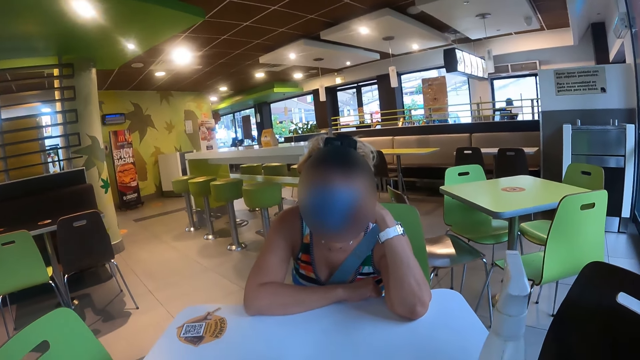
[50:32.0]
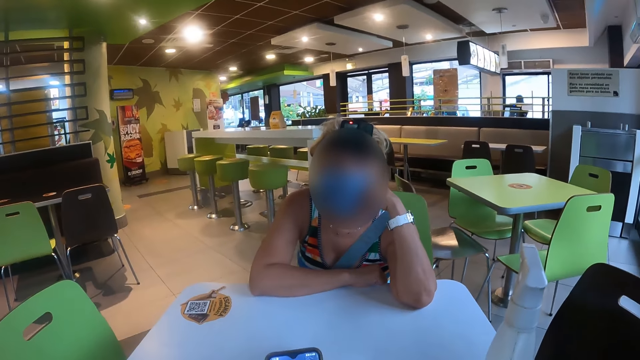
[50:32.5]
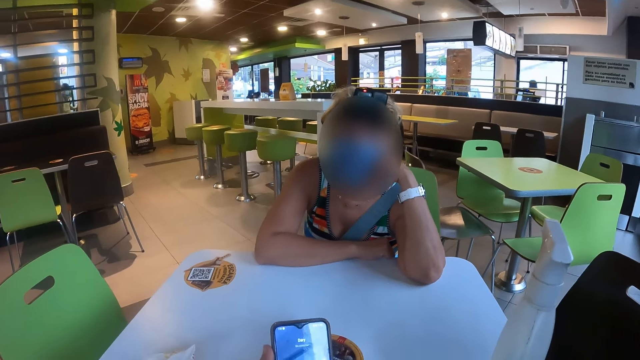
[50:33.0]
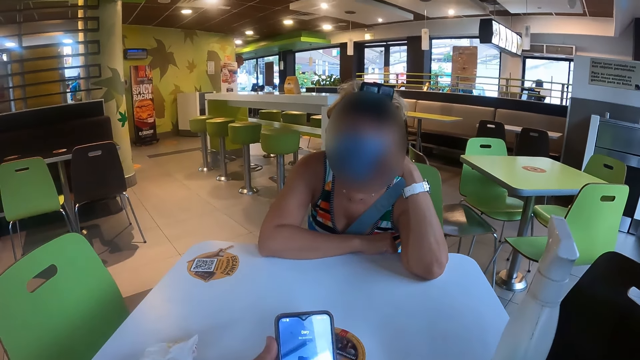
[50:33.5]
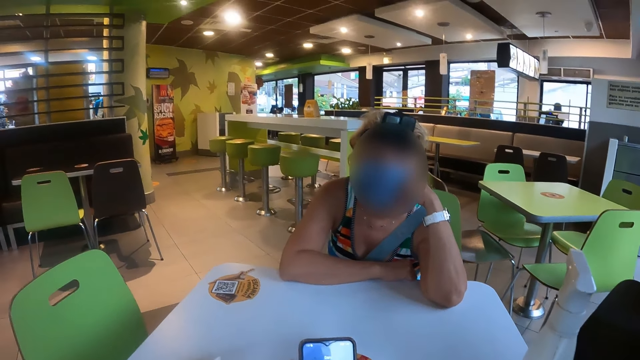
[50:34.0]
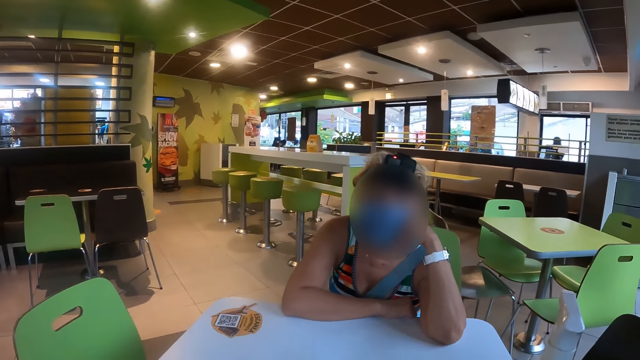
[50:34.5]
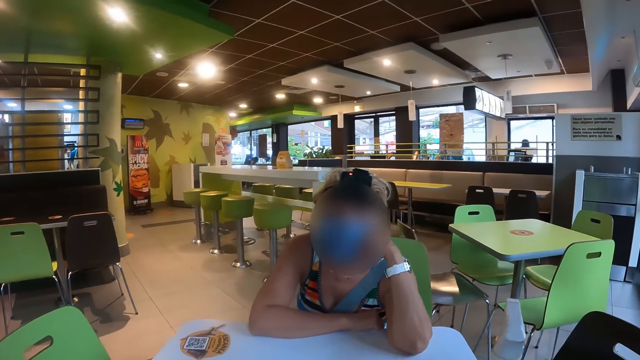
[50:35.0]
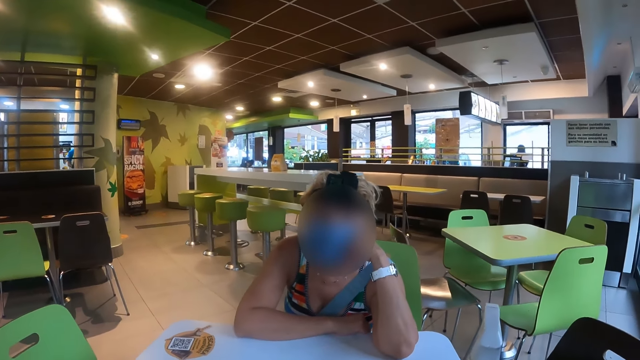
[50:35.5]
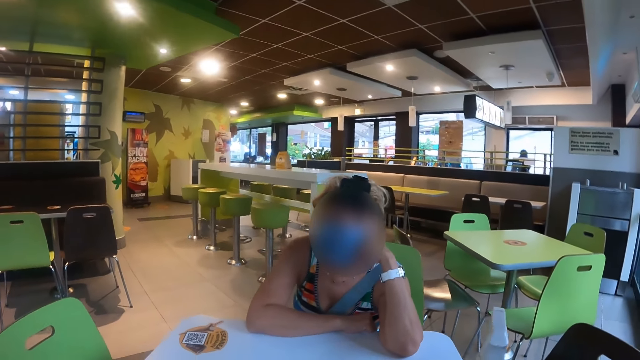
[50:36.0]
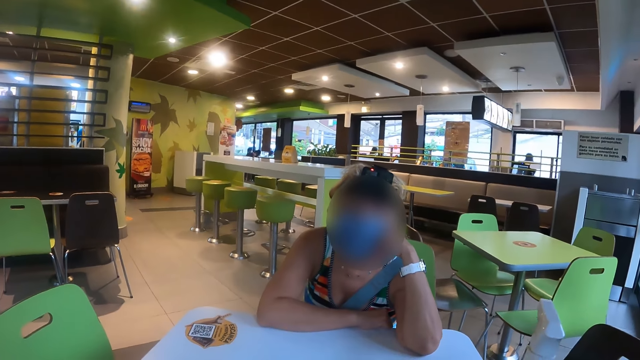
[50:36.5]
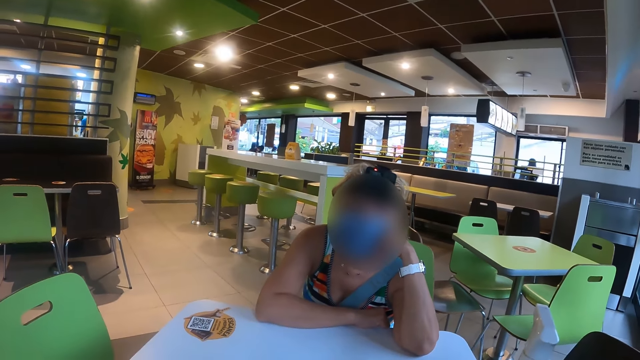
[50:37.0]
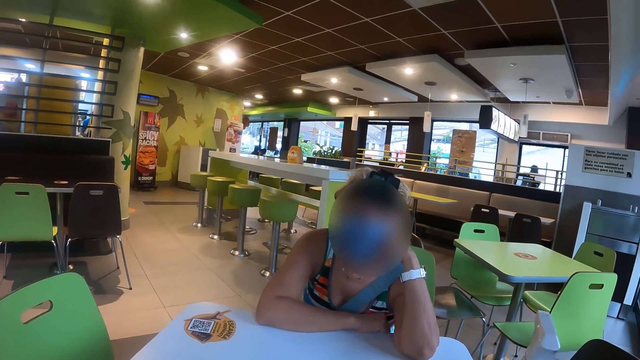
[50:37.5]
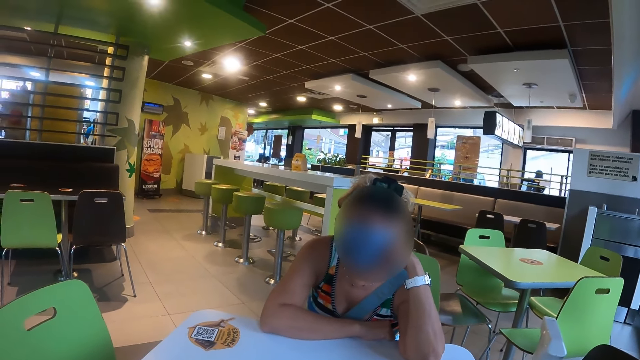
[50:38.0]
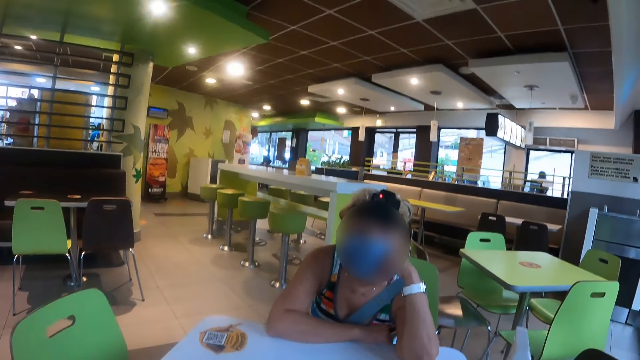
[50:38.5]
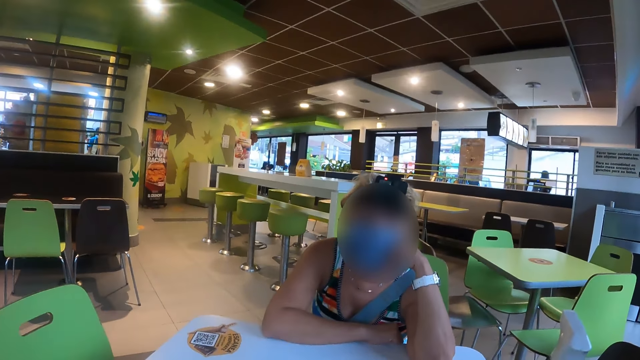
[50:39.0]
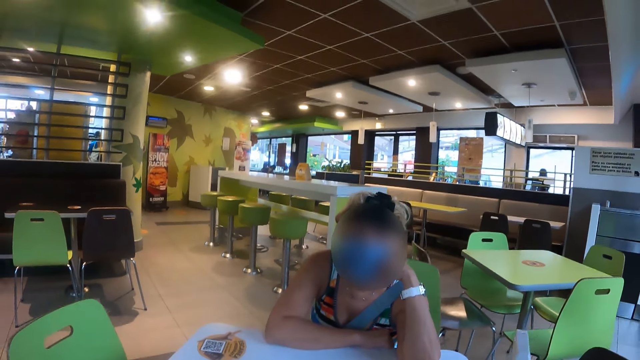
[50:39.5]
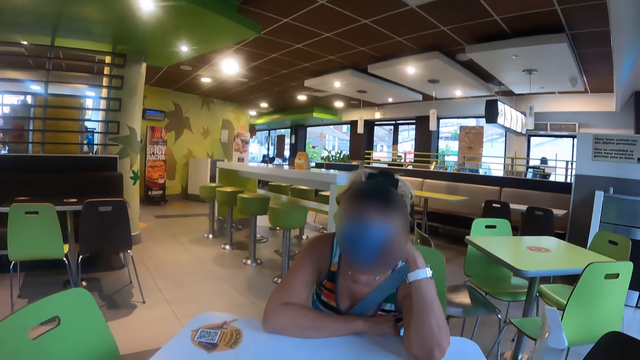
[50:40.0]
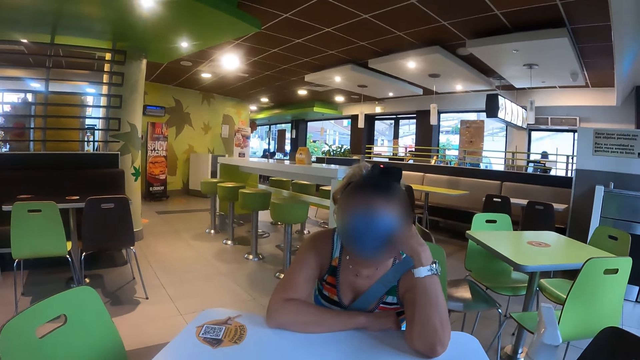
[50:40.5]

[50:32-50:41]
The camera wearer scrolls the phone. A woman talks to the camera wearer.

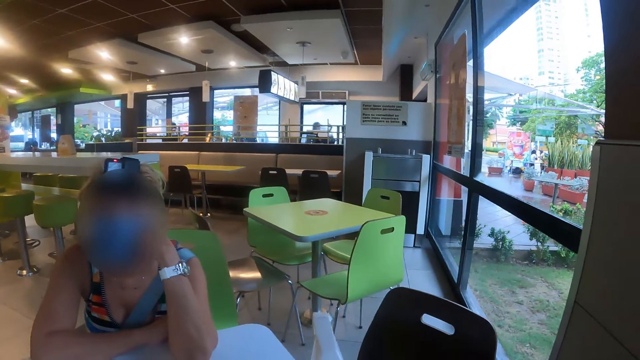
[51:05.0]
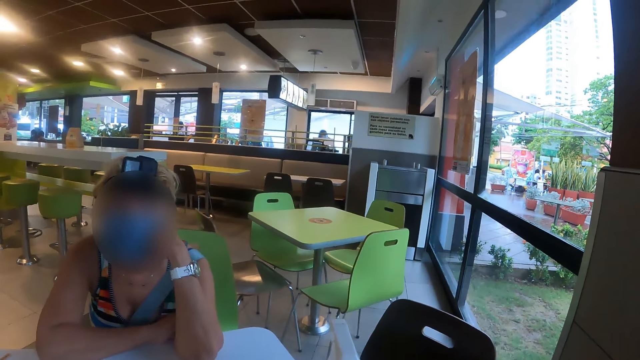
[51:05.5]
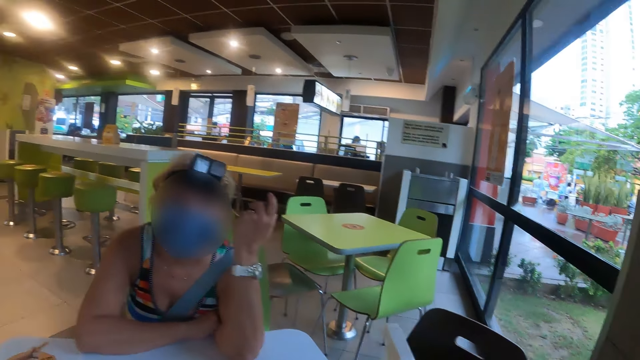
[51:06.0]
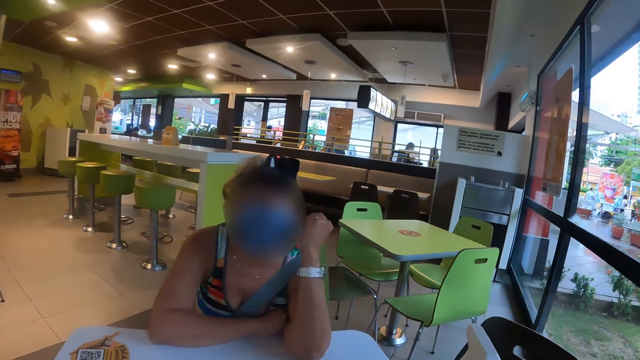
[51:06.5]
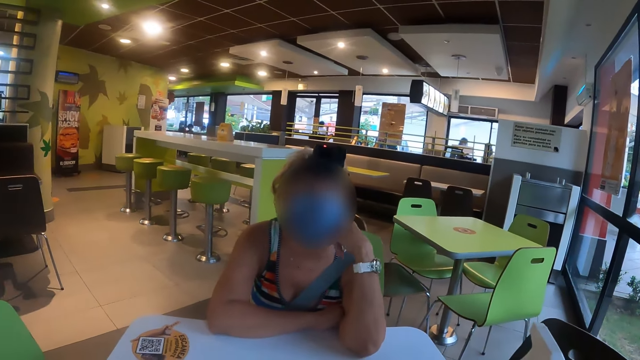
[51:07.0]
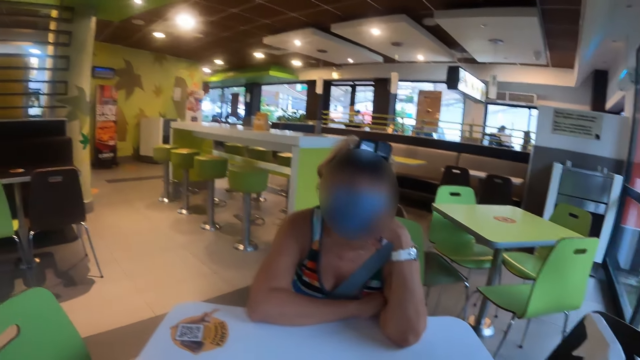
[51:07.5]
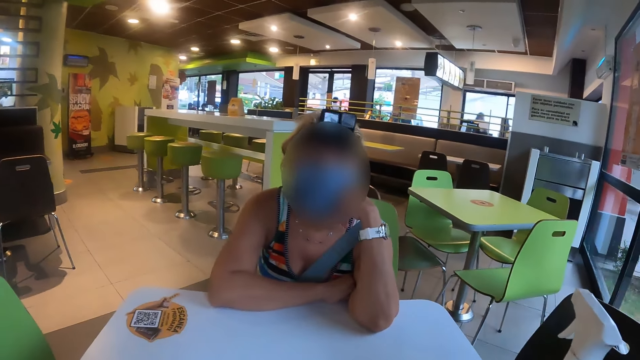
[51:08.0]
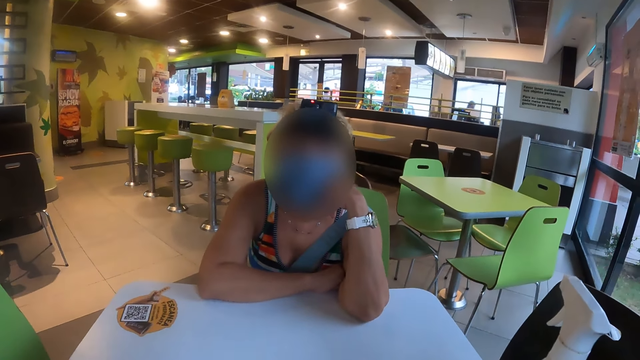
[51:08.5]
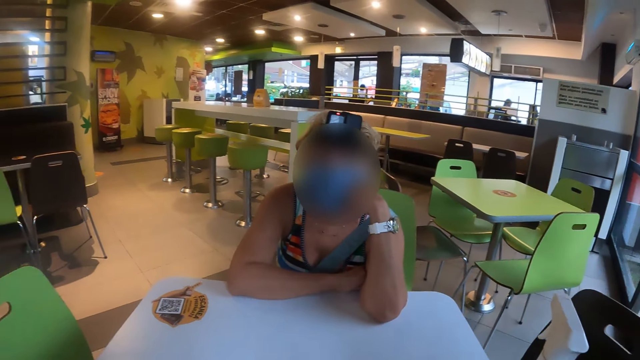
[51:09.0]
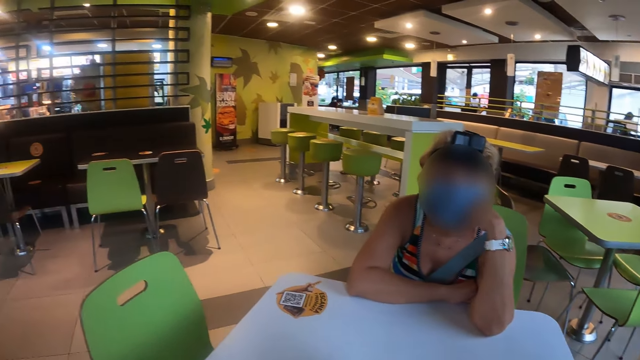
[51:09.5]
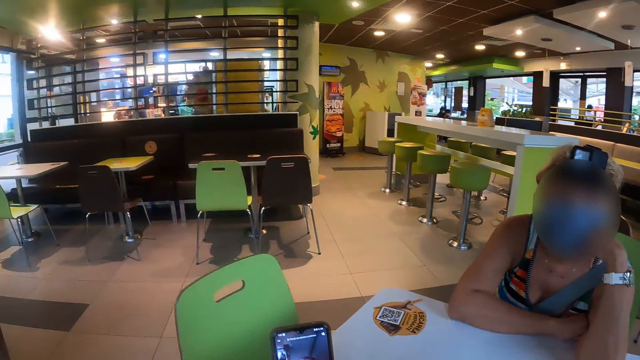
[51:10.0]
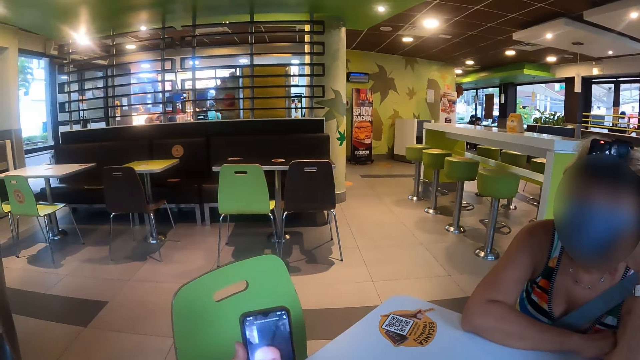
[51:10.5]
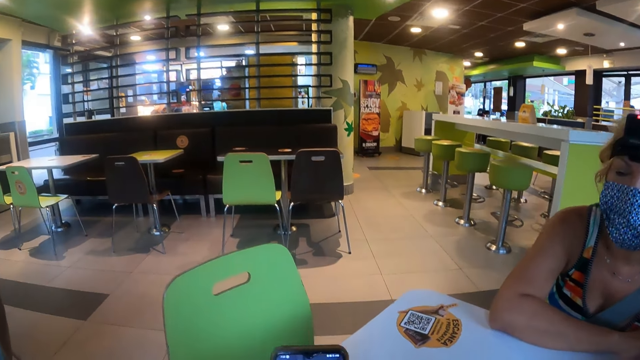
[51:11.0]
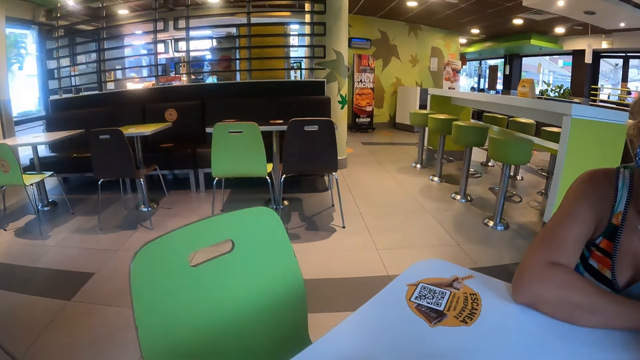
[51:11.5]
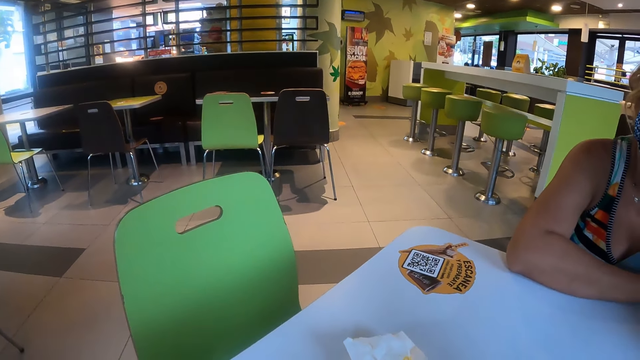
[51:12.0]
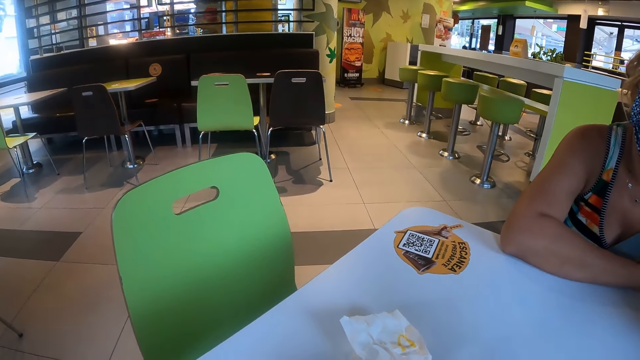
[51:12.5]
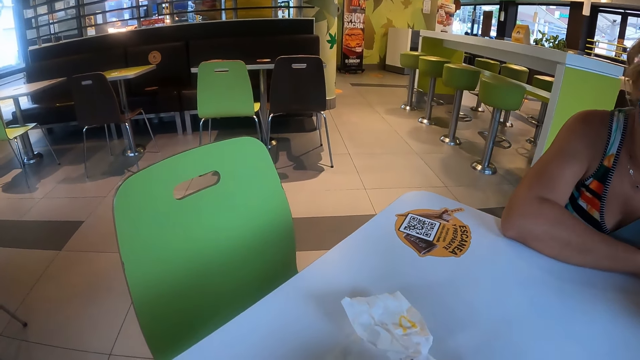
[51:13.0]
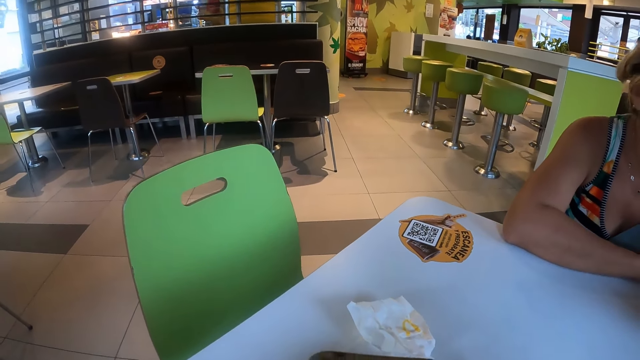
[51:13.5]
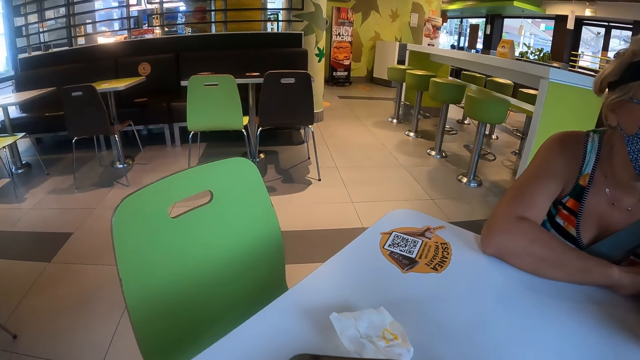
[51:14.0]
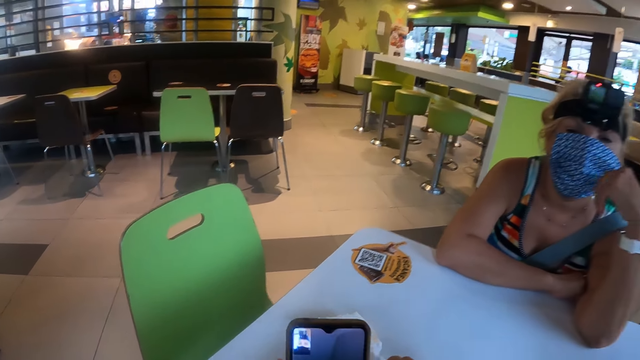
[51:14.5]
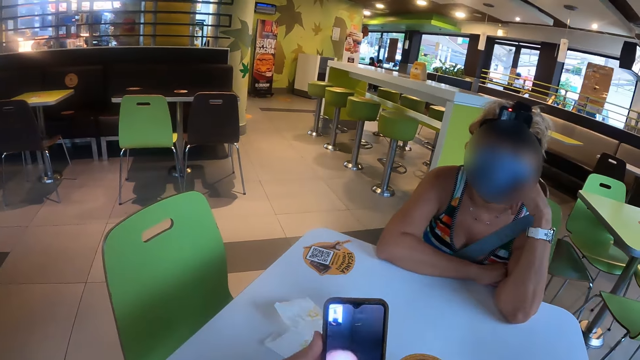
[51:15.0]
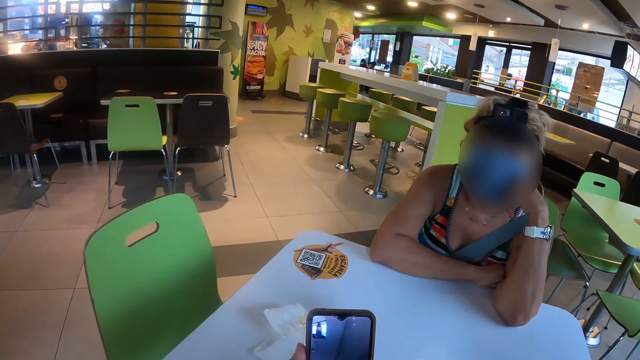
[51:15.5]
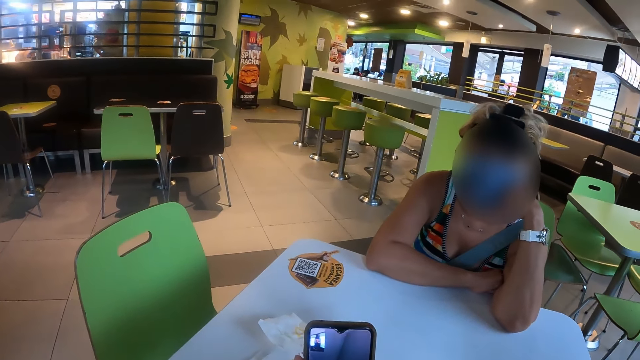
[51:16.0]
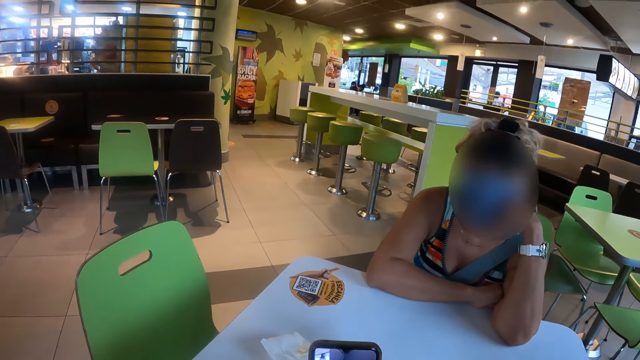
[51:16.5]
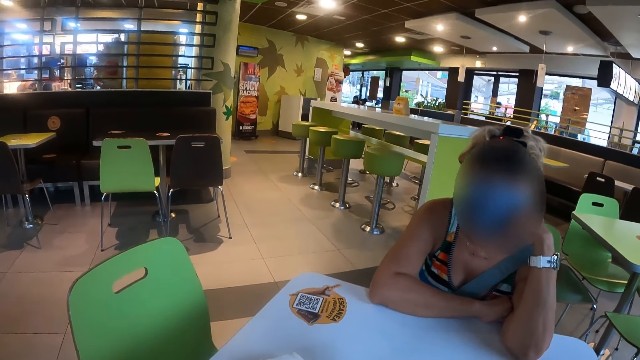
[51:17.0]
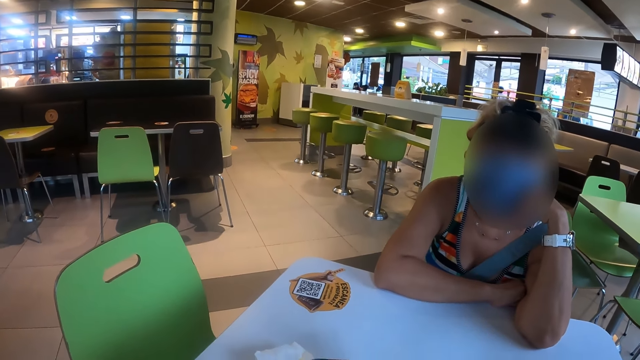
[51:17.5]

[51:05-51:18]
A woman lifts up the hand. The woman talks to the camera wearer. The camera wearer talks on the video call. They scroll the phone.
